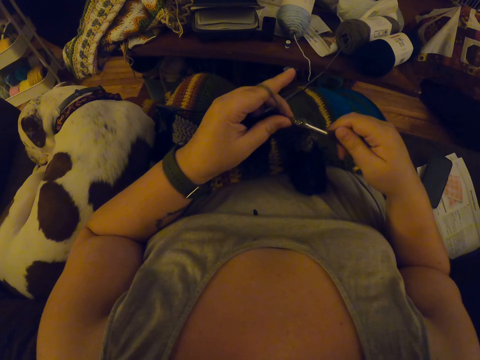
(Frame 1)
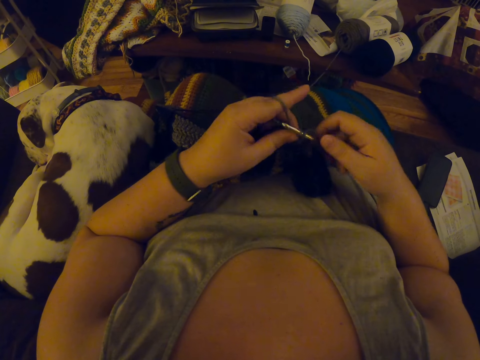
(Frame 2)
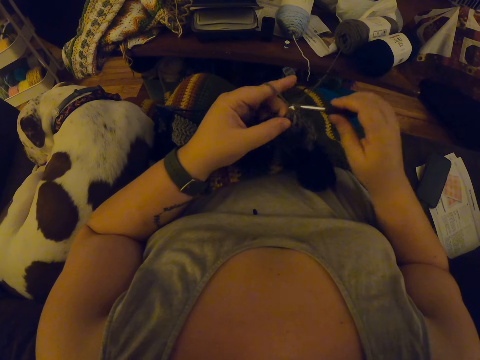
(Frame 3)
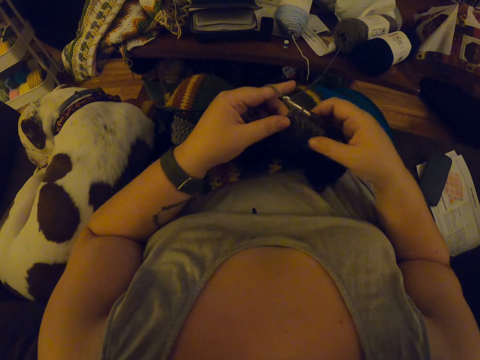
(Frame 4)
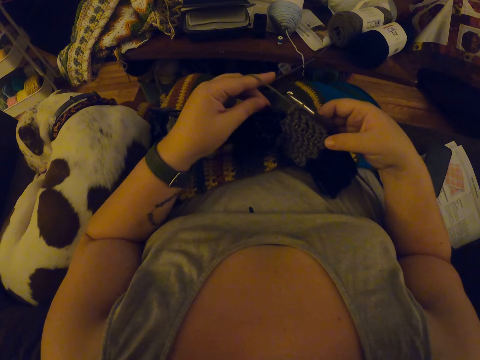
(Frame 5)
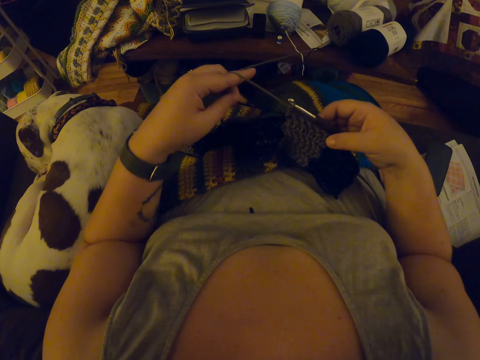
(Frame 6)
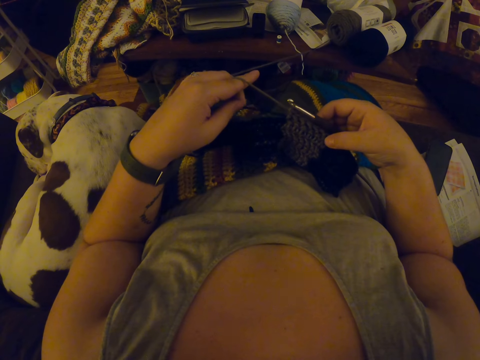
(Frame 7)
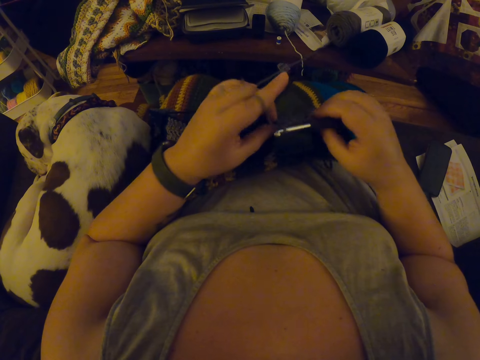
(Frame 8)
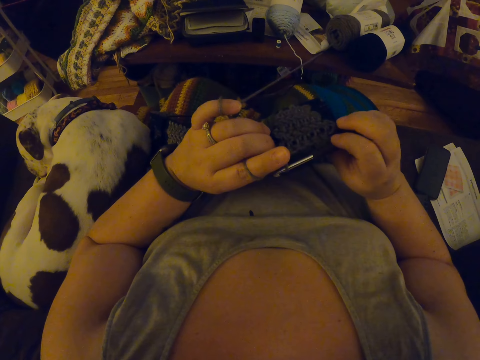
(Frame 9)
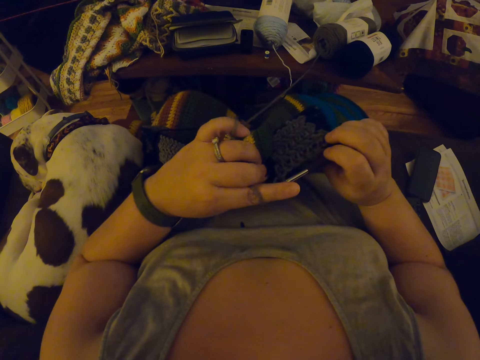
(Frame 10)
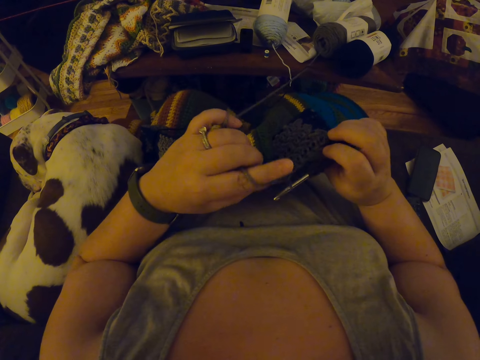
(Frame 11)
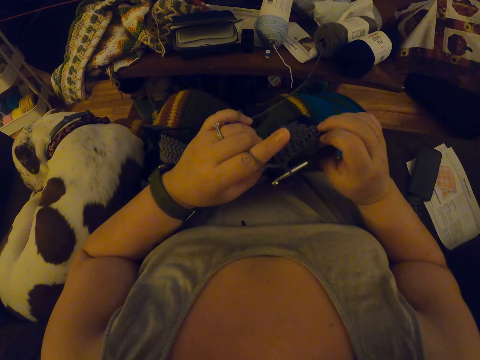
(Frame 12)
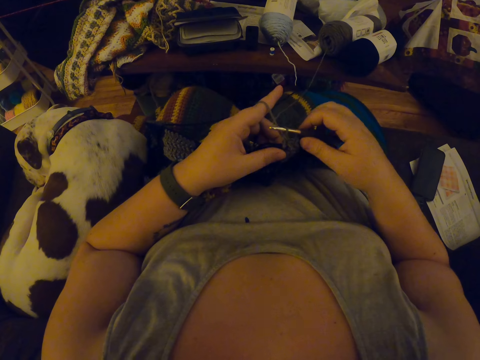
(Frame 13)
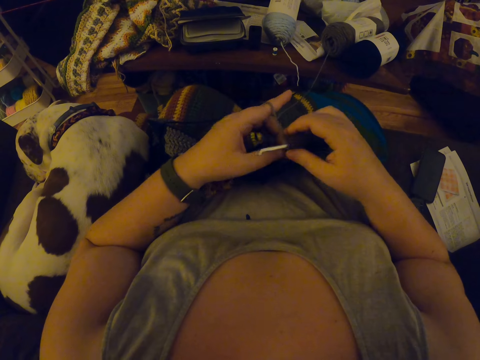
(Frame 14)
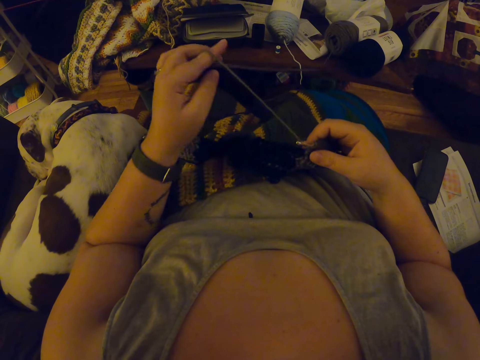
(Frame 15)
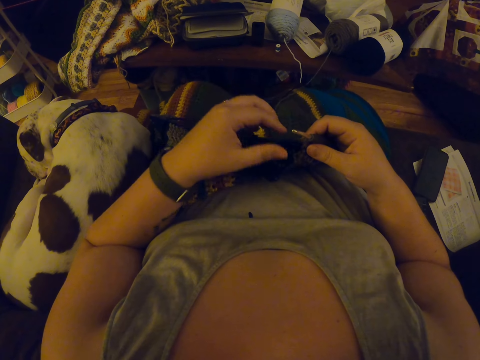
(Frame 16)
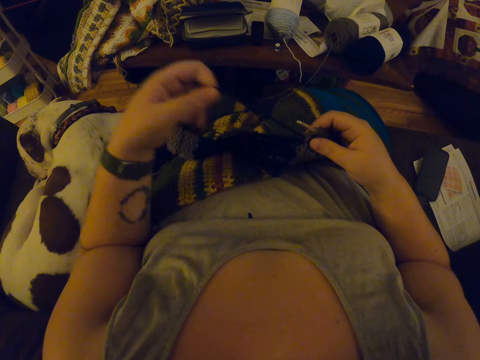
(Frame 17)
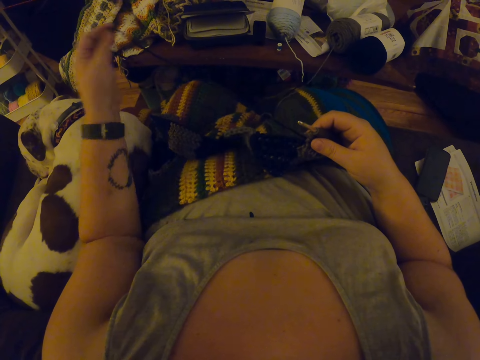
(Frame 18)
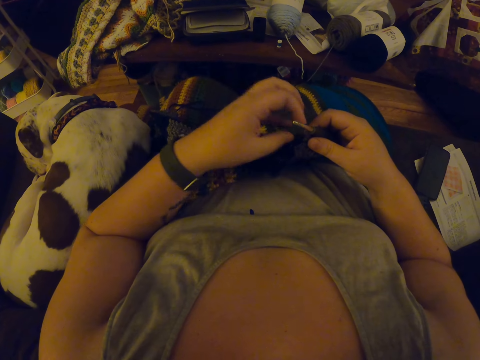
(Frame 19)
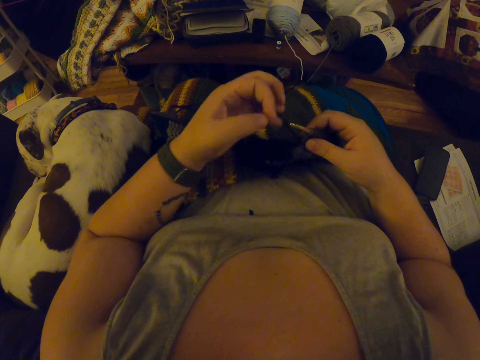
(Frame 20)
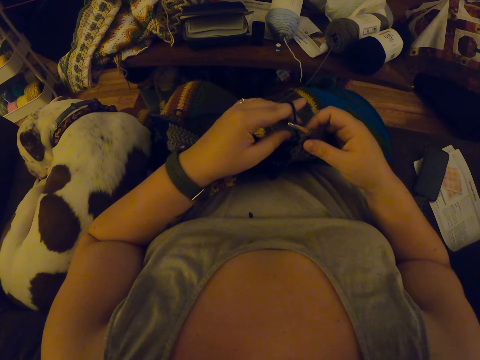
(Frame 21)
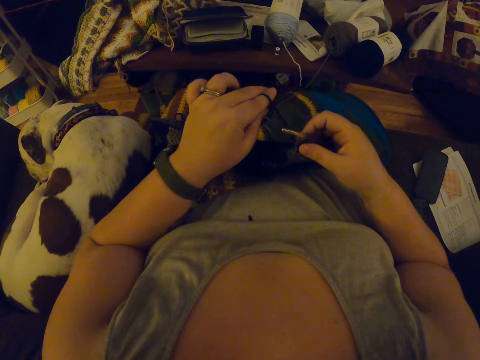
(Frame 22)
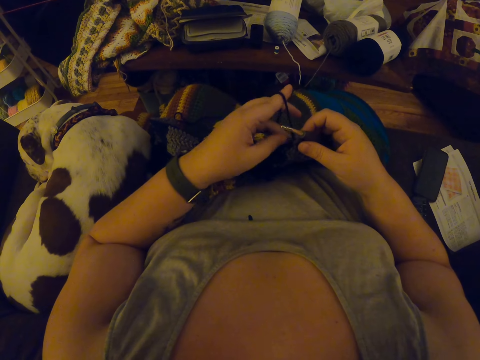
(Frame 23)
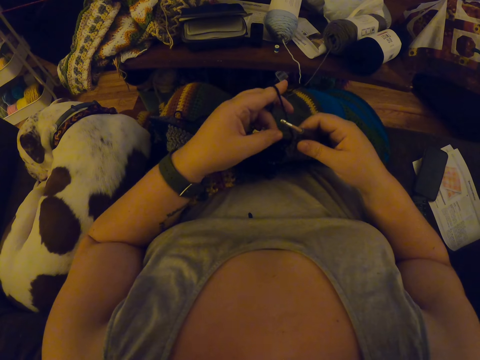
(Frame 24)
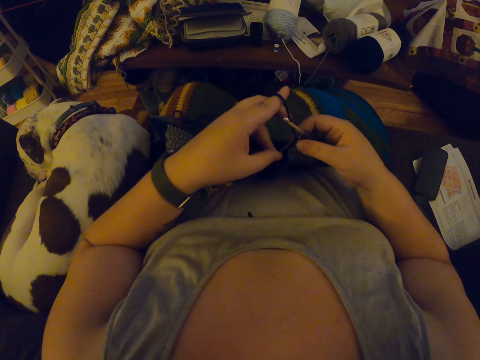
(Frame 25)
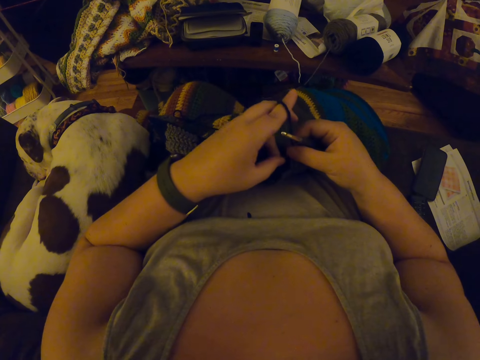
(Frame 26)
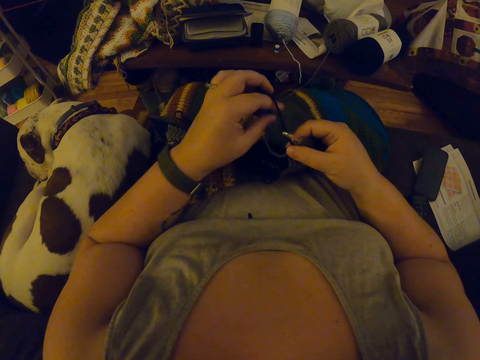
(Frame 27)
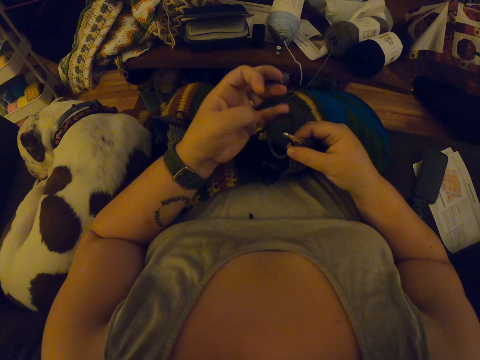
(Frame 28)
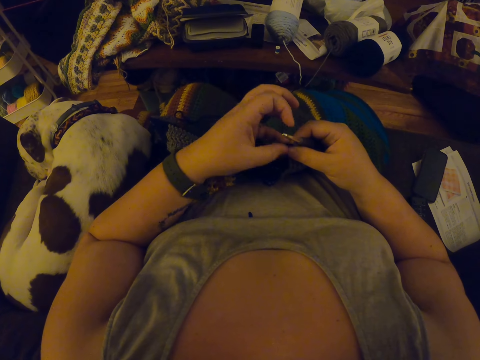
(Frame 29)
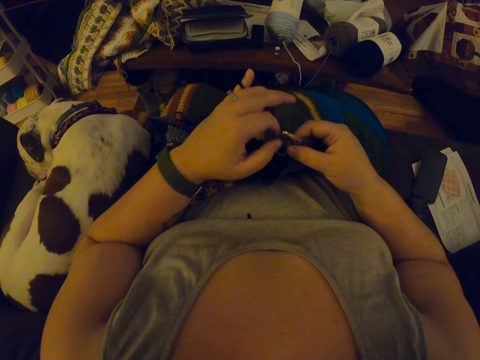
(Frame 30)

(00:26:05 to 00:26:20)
The camera wearer straightens a knitting thread from a piece of knitted fabric. They adjust the piece of knitted fabric on a lap. They pull out the knitting thread from the piece of knitted fabric. They coil the knitting thread on a finger.

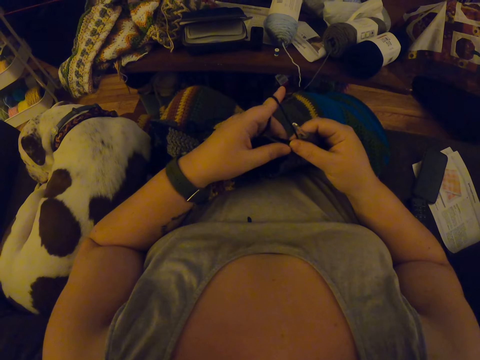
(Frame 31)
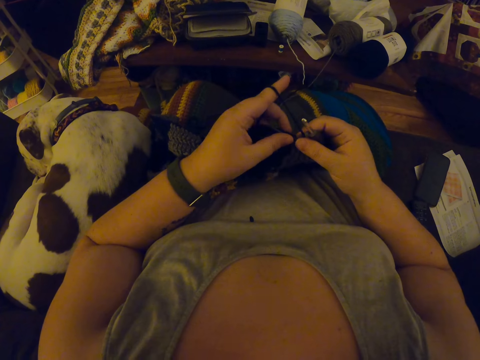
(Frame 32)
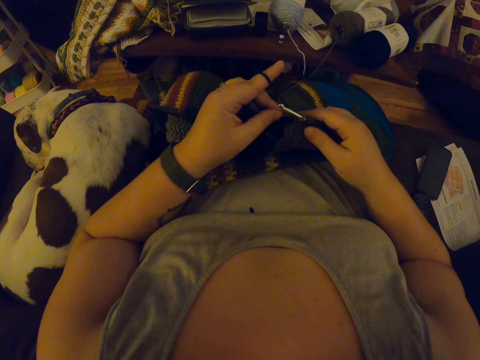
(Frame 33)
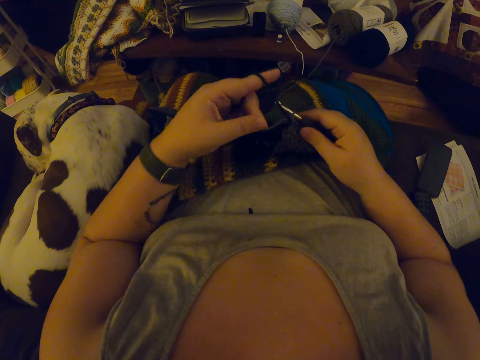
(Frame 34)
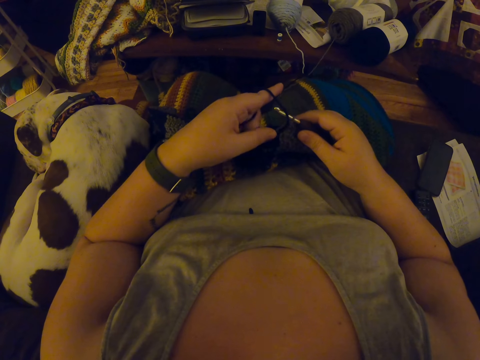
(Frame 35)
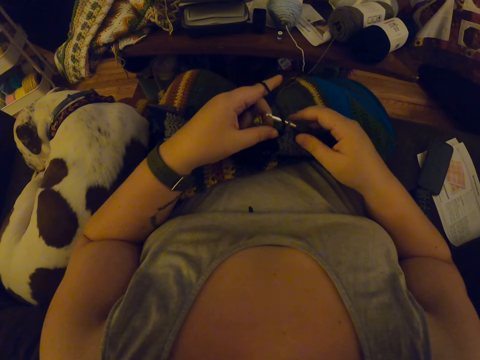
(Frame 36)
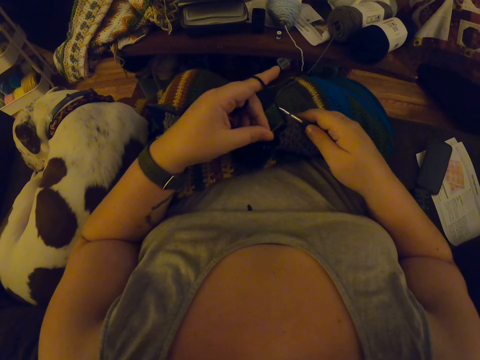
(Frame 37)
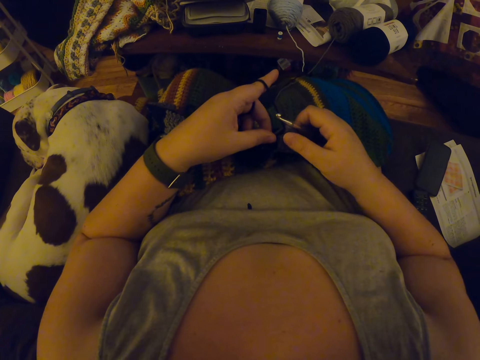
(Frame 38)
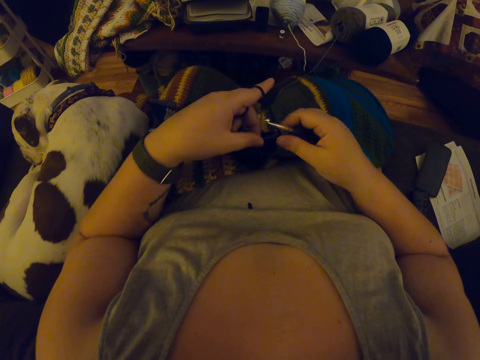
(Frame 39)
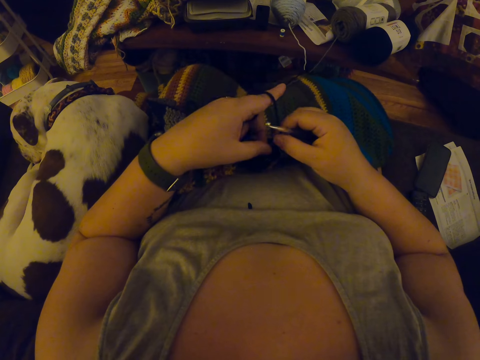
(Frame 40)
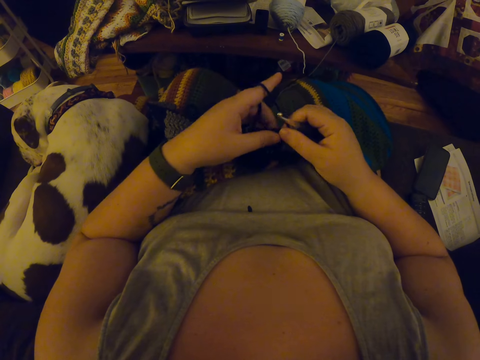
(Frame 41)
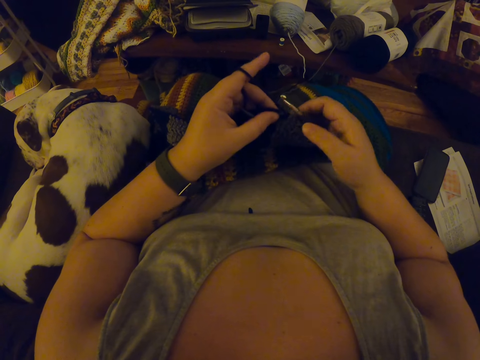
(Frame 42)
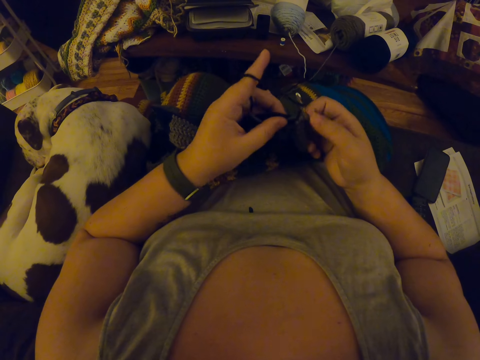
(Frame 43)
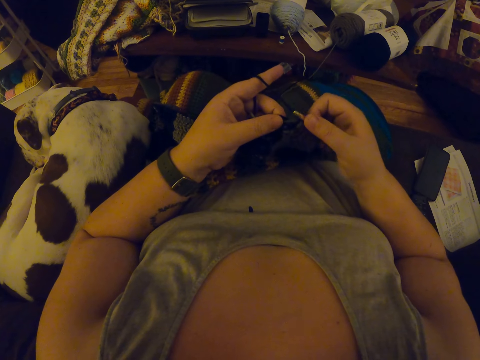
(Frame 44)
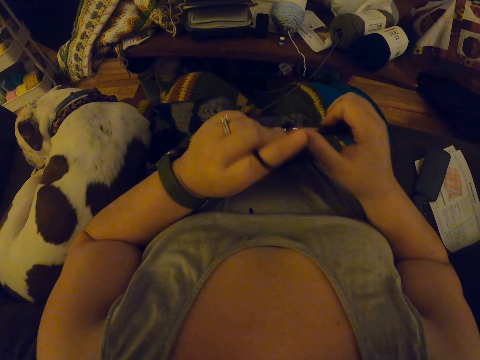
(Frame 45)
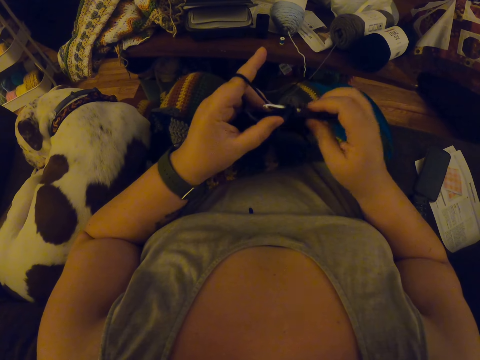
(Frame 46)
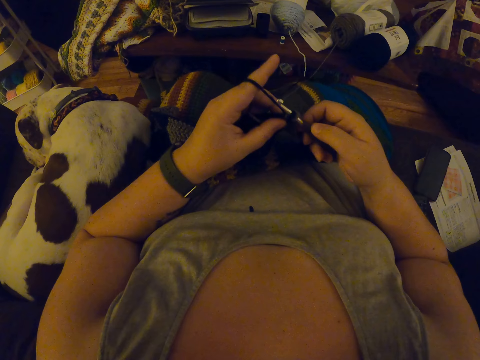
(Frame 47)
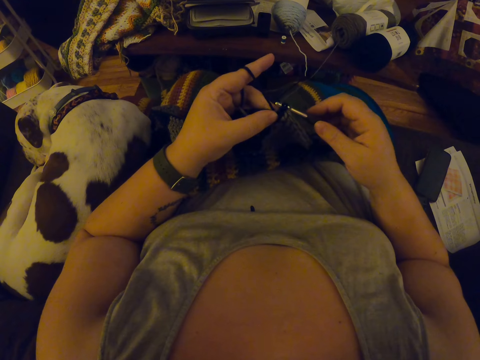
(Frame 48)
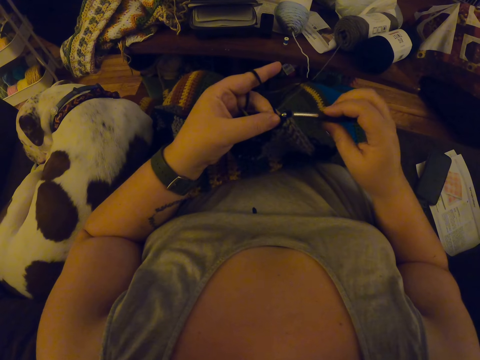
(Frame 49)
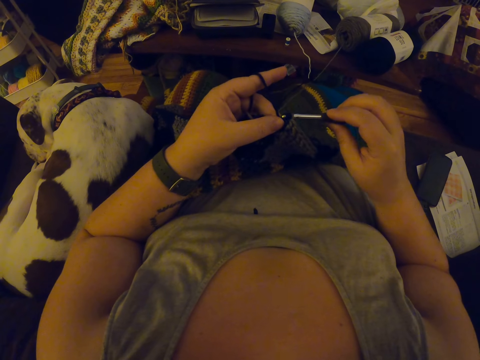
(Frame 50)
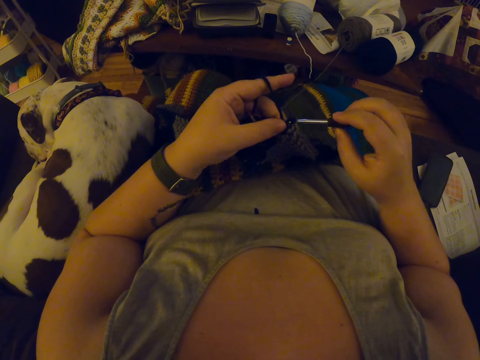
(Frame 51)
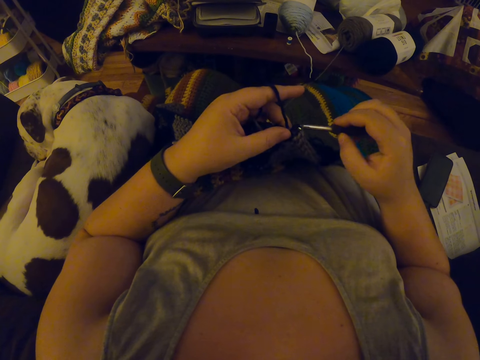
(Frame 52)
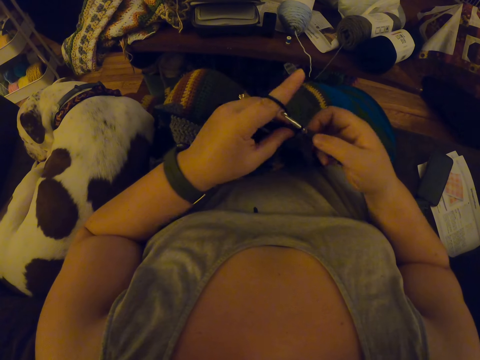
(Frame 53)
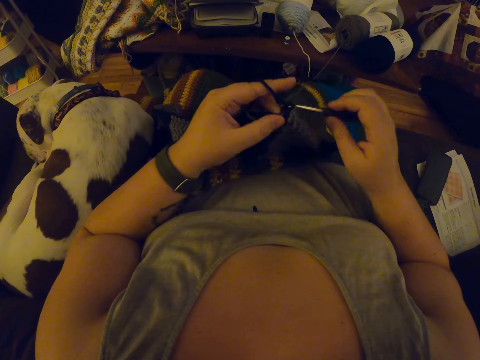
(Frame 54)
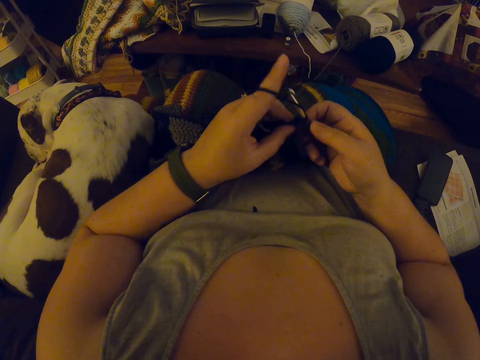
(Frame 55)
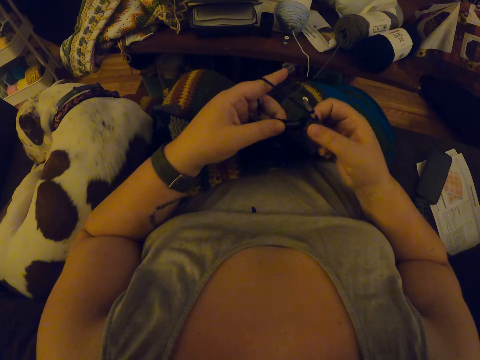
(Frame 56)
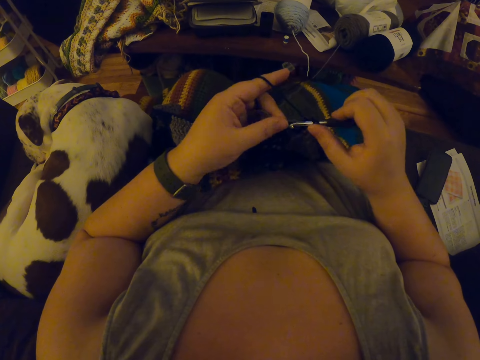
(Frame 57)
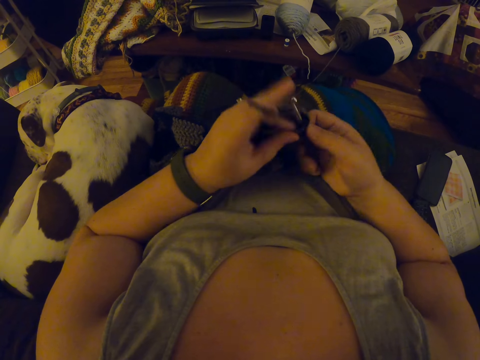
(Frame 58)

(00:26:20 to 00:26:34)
The camera wearer adjusts a piece of knitted fabric on a lap. They knit the piece of fabric with a knitting needle.
